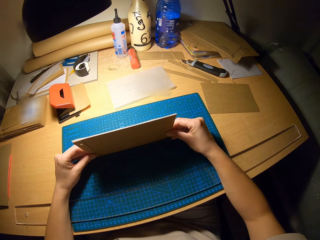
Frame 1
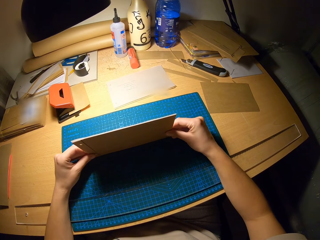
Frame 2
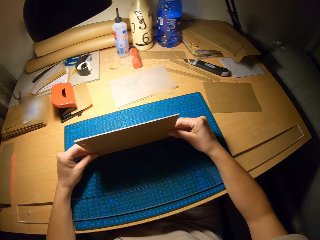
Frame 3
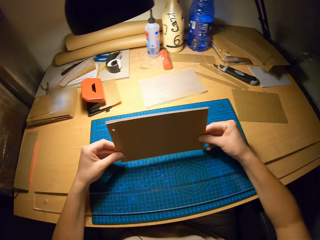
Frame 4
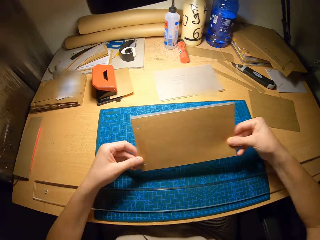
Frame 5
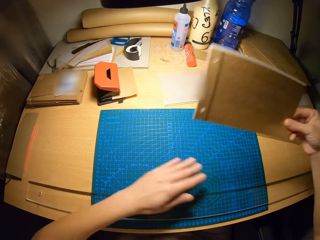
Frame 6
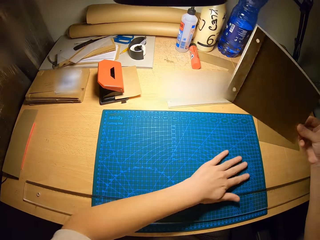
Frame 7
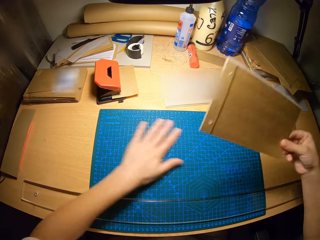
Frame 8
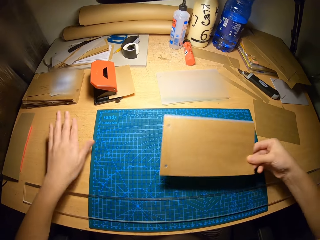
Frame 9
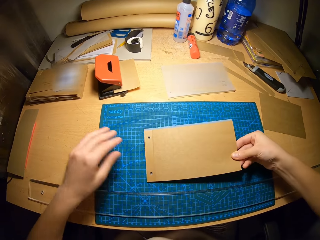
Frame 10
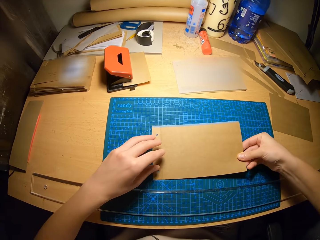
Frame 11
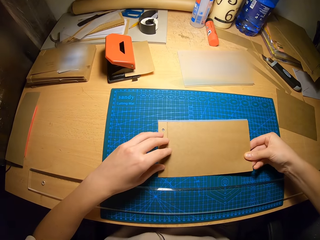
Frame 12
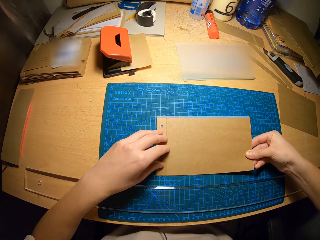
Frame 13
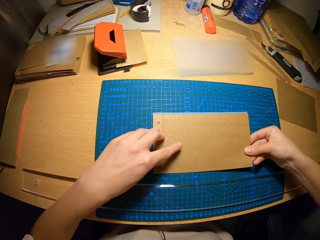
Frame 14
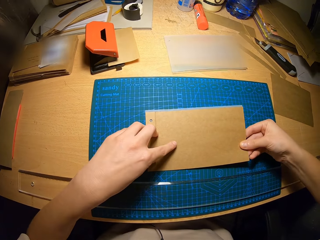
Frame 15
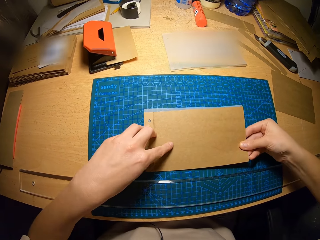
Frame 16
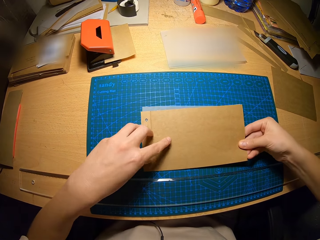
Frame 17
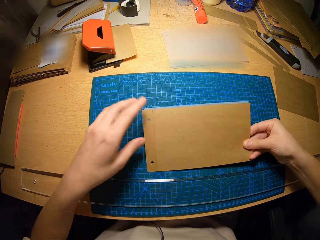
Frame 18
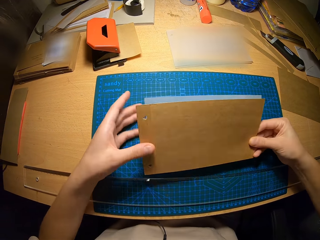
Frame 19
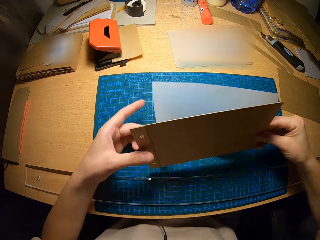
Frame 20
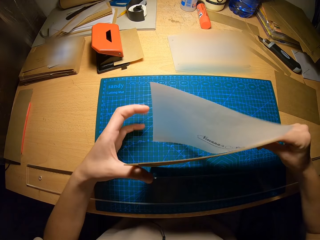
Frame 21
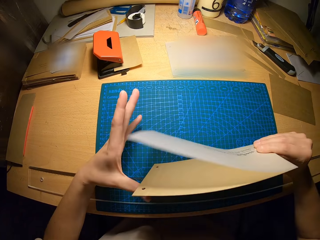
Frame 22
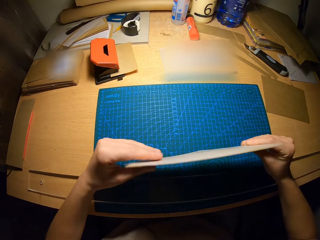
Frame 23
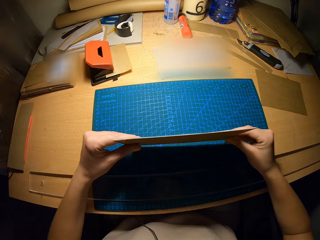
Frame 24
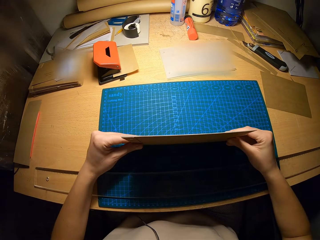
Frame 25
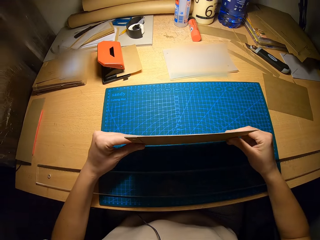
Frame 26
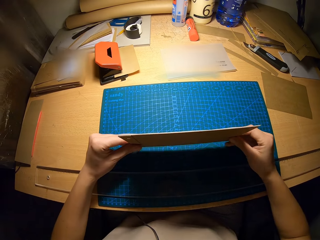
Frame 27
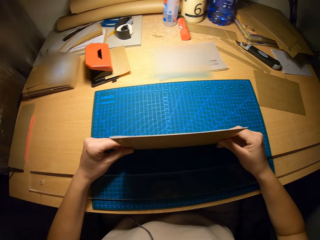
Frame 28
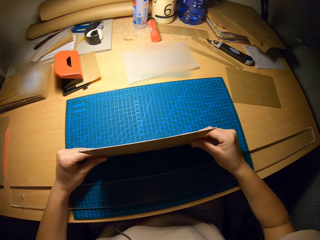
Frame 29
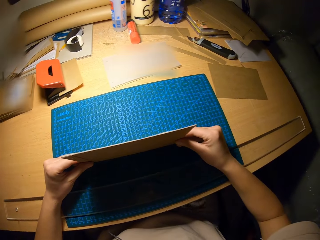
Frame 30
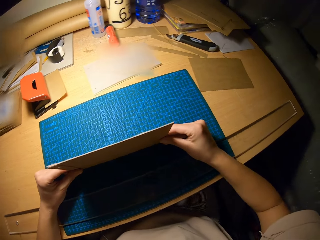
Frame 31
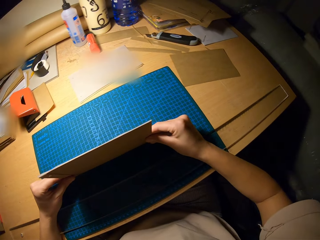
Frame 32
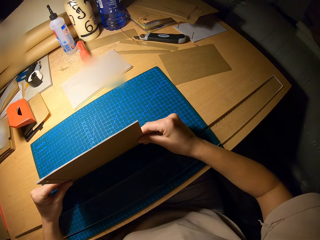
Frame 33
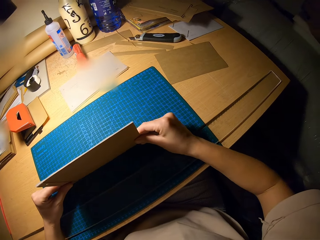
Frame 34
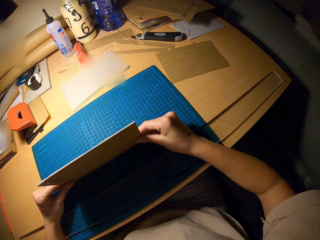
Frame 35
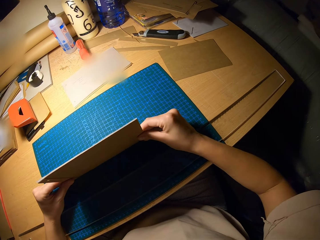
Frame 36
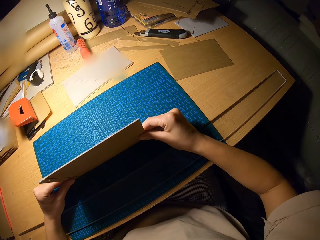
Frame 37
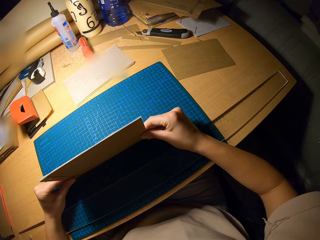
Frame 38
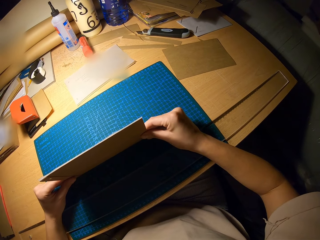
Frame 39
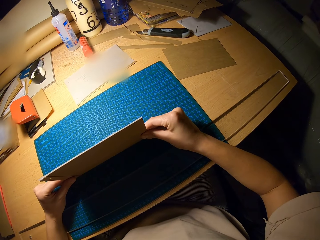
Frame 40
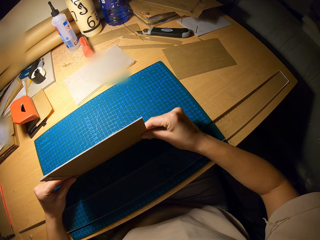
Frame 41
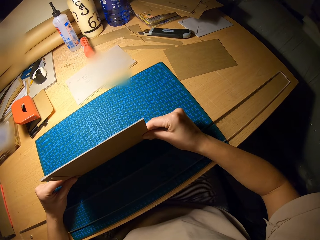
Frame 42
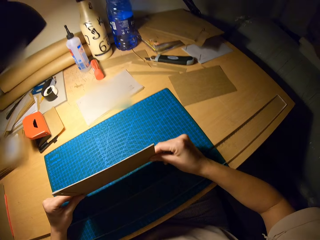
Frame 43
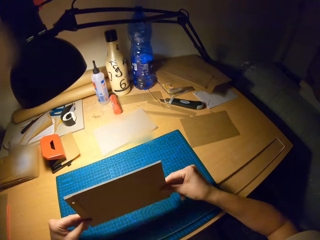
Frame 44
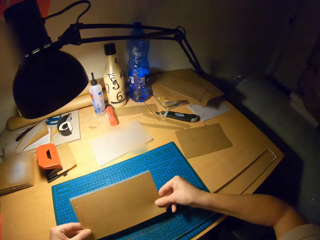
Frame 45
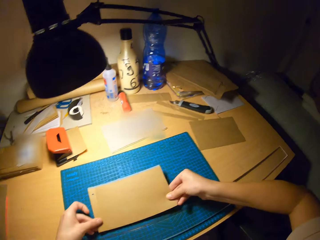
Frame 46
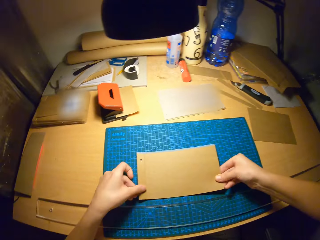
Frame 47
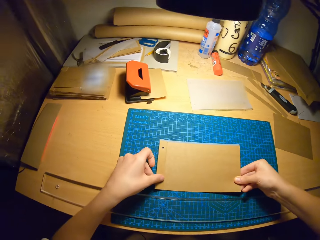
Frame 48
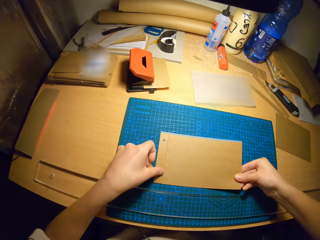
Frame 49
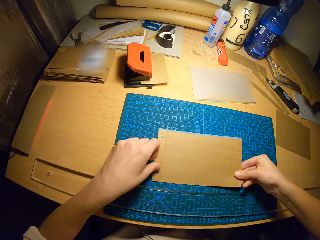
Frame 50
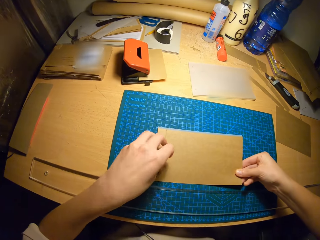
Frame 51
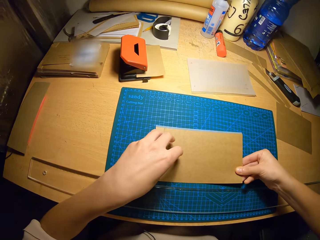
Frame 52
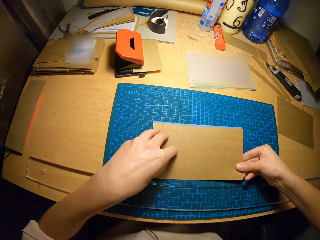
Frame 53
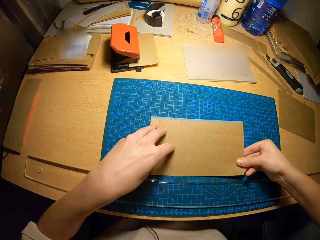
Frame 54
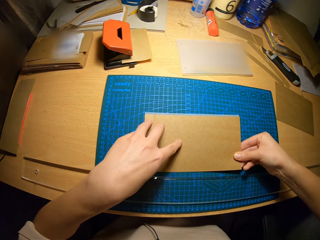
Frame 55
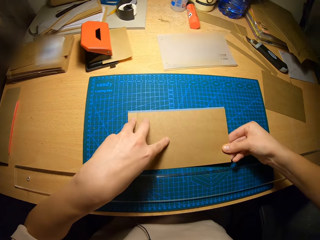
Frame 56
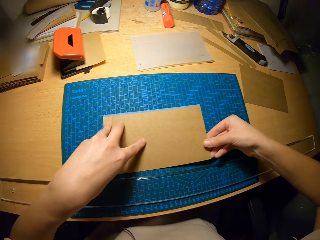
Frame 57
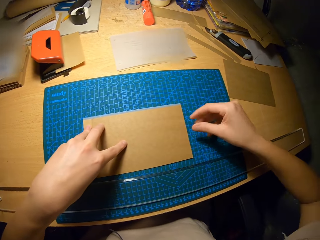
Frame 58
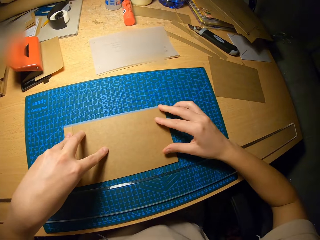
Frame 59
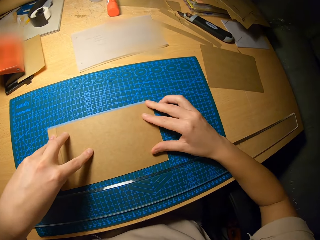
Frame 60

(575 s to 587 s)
The camera wearer cleans the table with his left hand. He places the pieces of paper on the table. He aligns the pieces of paper with each other. He holds the craft paper together. He stares at the craft papers on the cutting mat. He places the pieces of paper on the table. He holds the craft papers on the cutting mat.

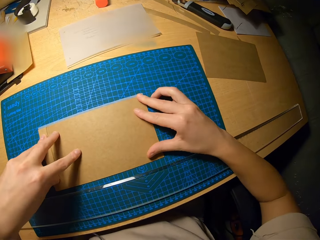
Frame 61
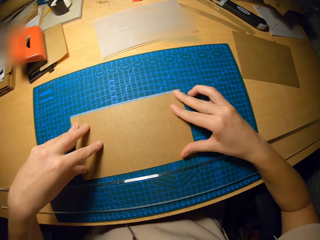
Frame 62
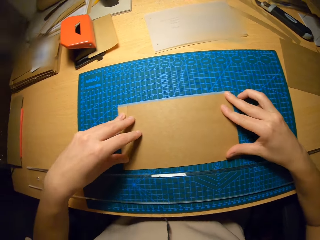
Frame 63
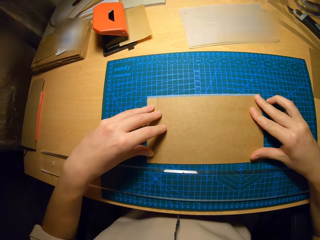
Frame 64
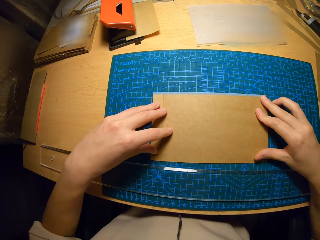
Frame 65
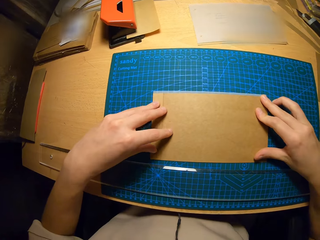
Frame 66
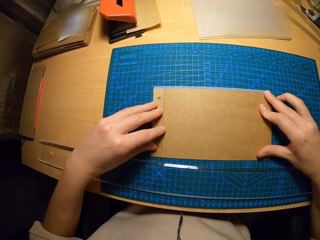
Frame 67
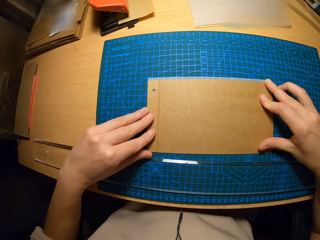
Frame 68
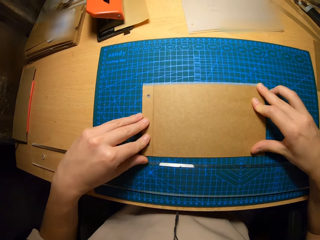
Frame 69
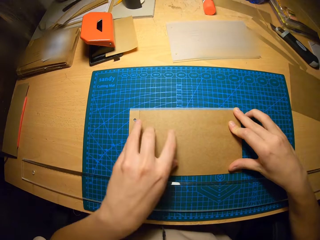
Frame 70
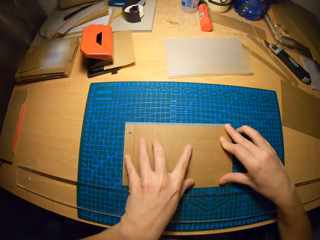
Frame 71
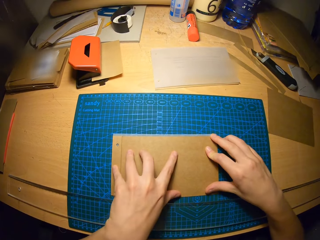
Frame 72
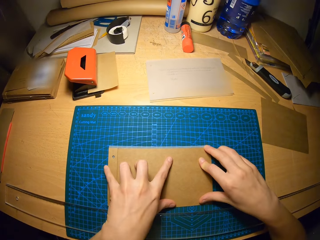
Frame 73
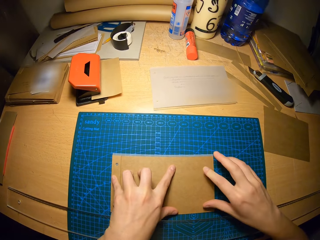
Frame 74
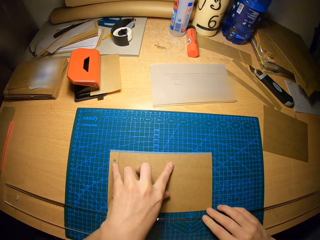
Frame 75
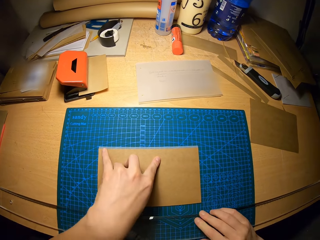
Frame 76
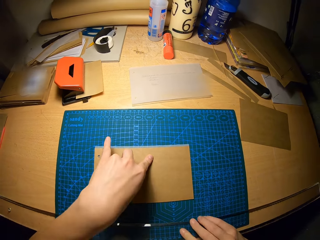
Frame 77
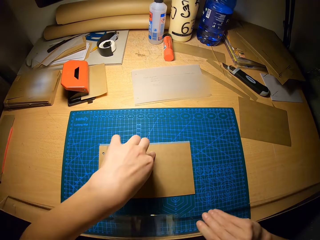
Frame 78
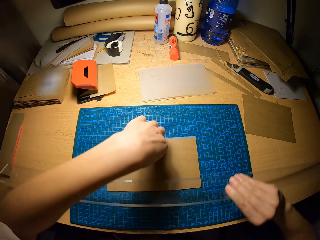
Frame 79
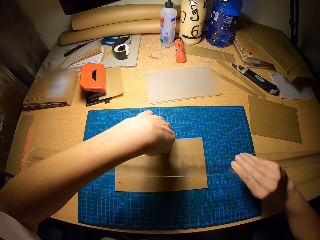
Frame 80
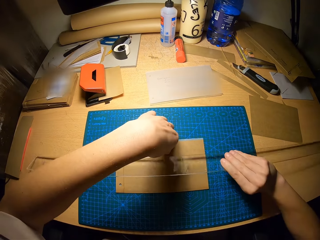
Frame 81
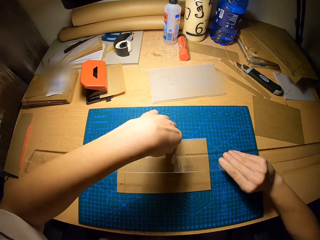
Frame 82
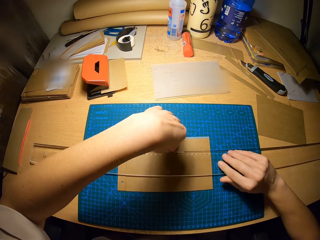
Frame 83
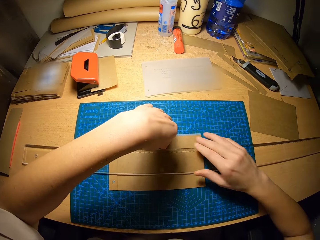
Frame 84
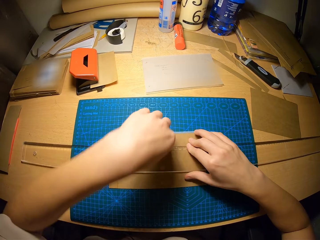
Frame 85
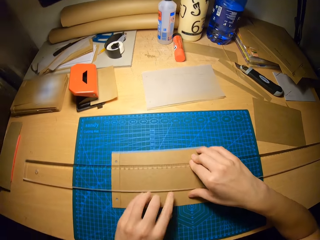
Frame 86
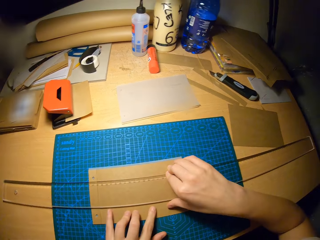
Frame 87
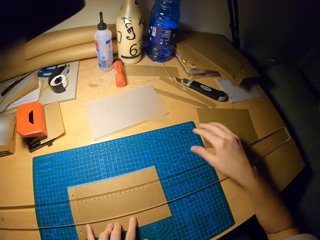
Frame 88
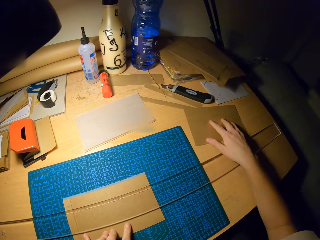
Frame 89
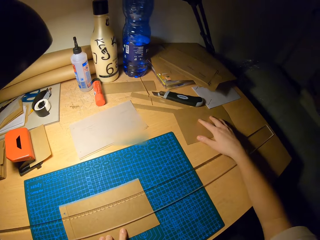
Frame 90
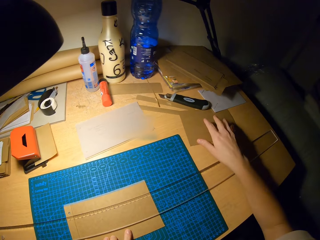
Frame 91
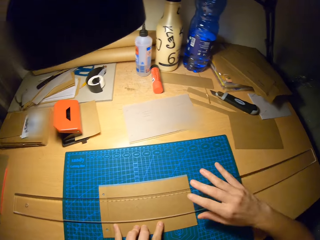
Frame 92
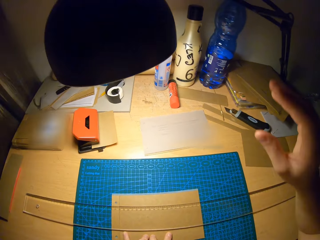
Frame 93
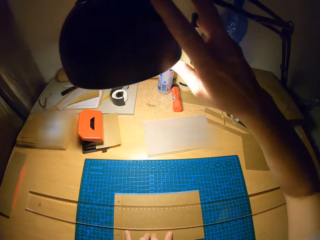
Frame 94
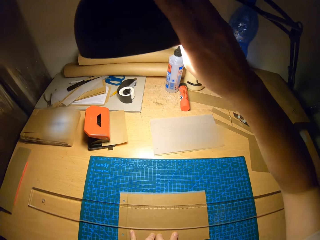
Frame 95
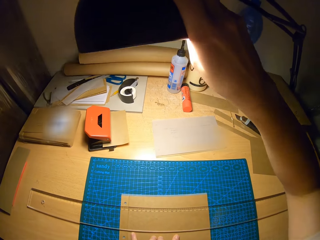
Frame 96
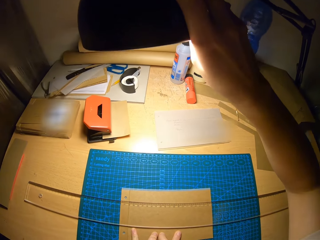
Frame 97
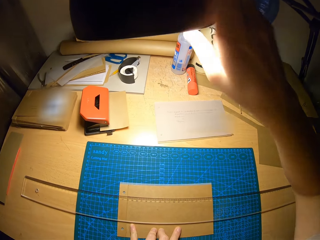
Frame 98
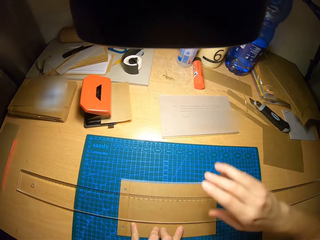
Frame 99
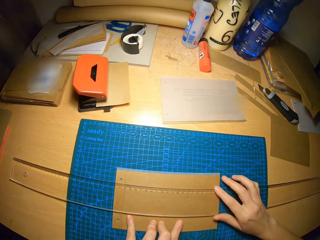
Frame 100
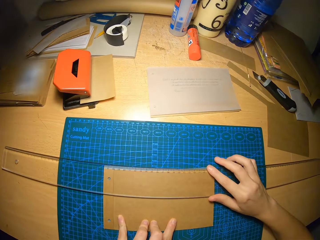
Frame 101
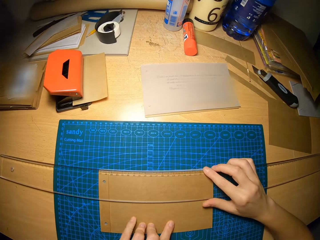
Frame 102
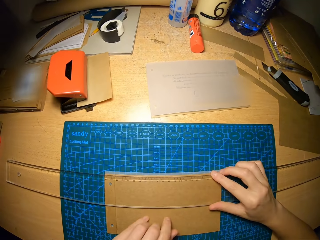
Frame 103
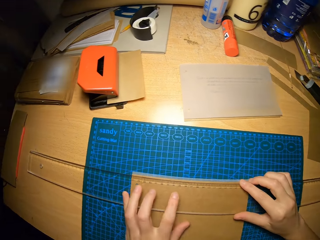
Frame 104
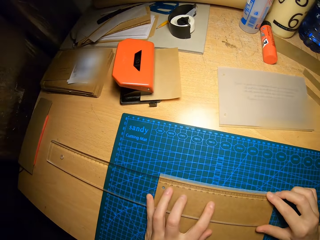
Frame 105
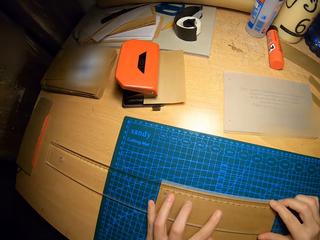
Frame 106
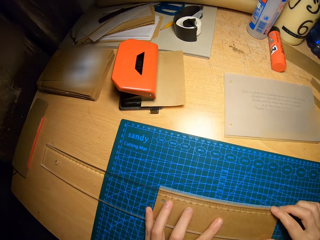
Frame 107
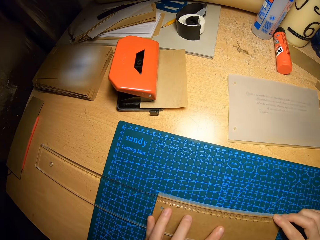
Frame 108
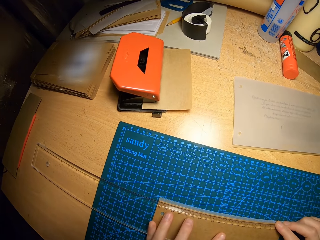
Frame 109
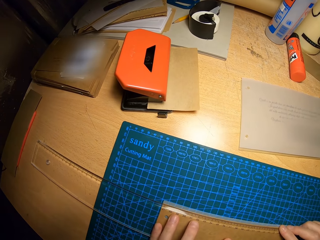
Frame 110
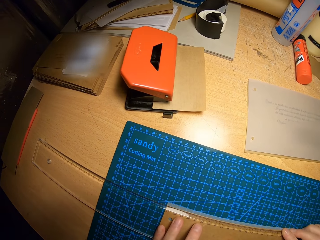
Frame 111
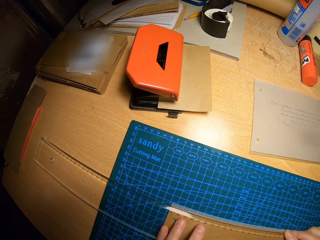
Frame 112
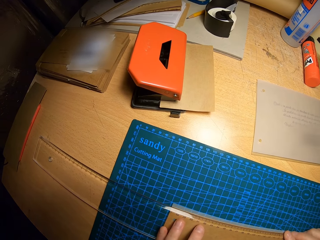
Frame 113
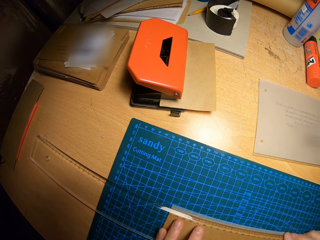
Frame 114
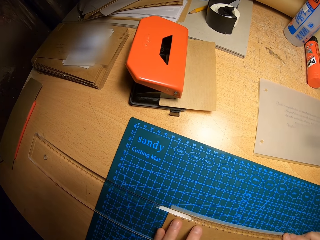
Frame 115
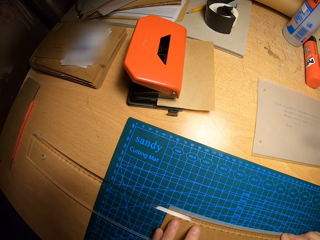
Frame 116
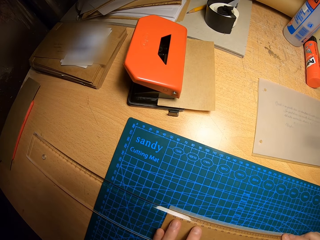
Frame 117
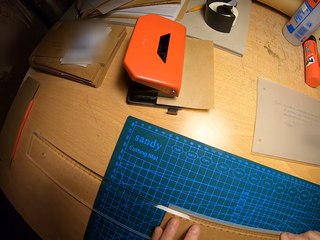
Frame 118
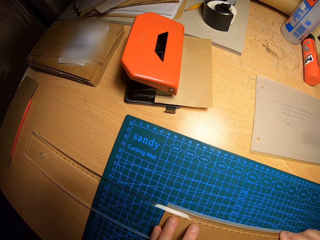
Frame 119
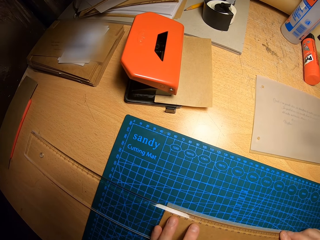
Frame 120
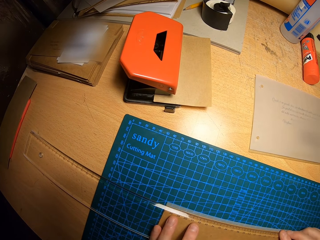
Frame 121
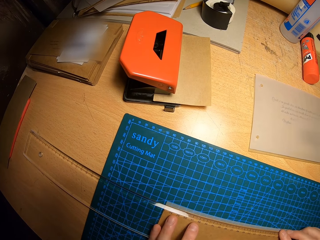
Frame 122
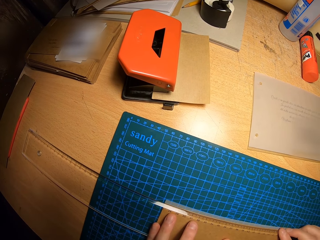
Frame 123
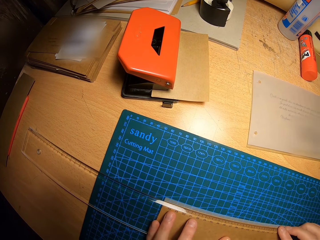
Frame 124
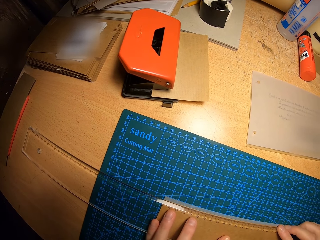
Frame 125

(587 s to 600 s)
The camera wearer stares at the craft papers on the cutting mat. He moves the ruler on the table with his right hand. He moves a paper on the table with his right hand. He moves a lamp closer with his right hand. He moves the ruler on the table with his right hand. He holds the ruler on the craft papers. He stares at the ruler on the craft papers.
